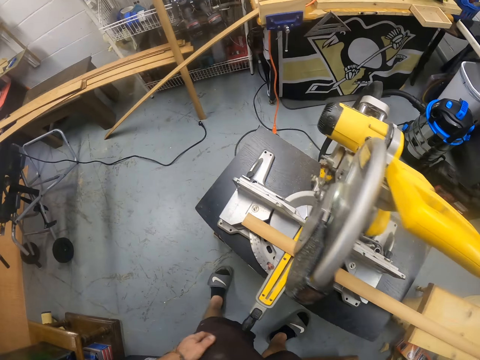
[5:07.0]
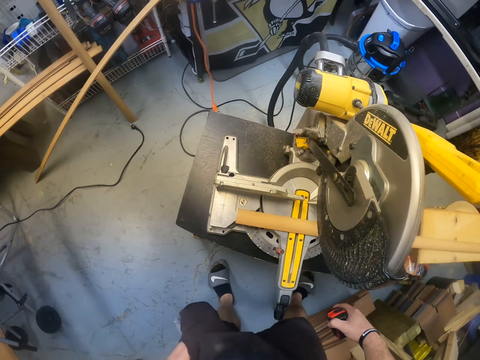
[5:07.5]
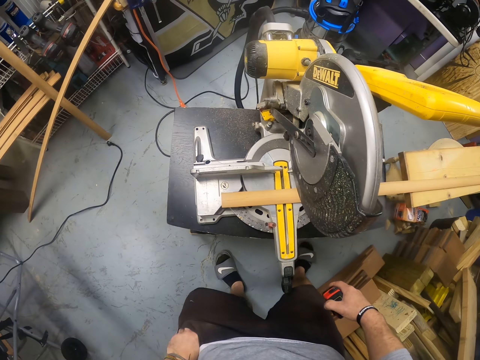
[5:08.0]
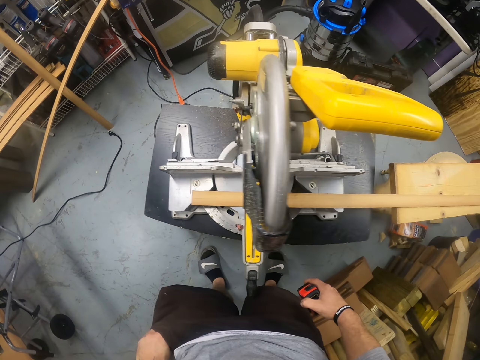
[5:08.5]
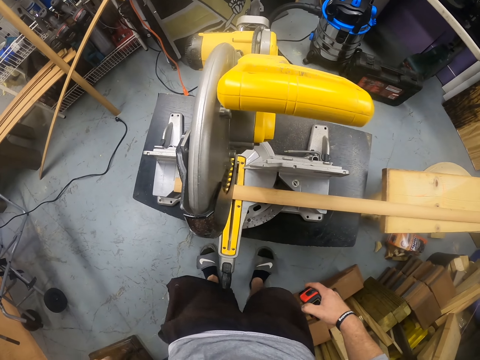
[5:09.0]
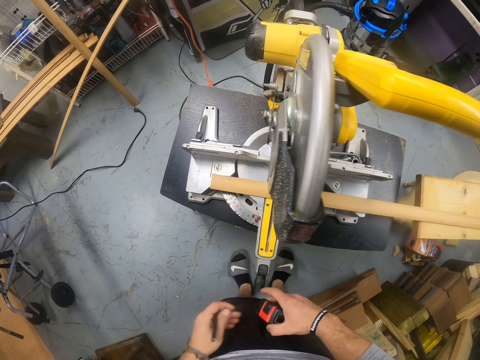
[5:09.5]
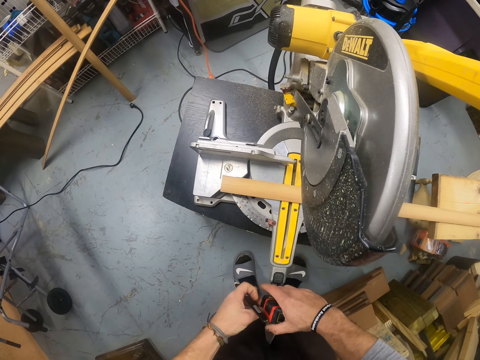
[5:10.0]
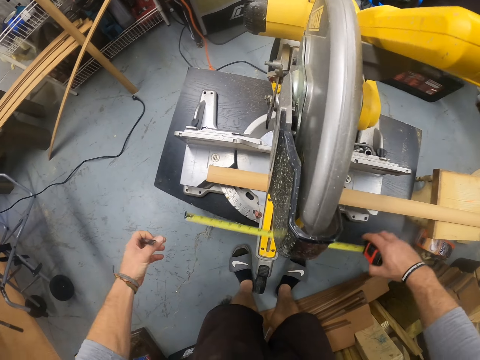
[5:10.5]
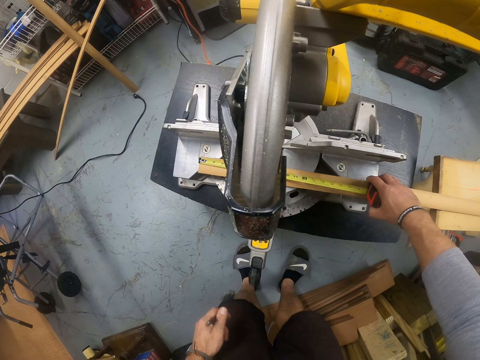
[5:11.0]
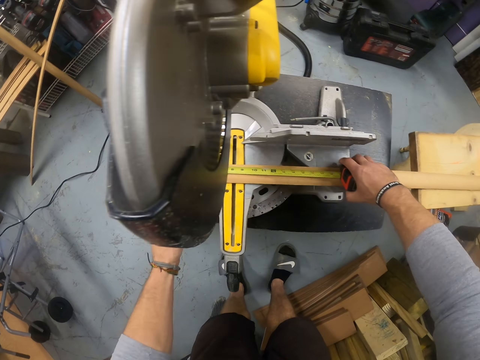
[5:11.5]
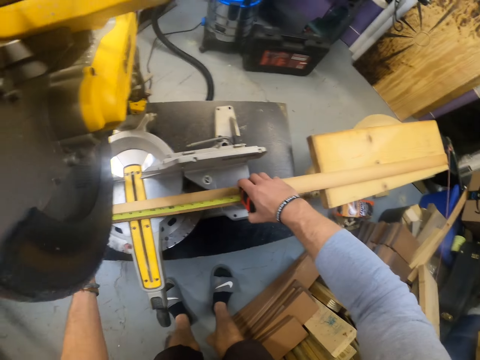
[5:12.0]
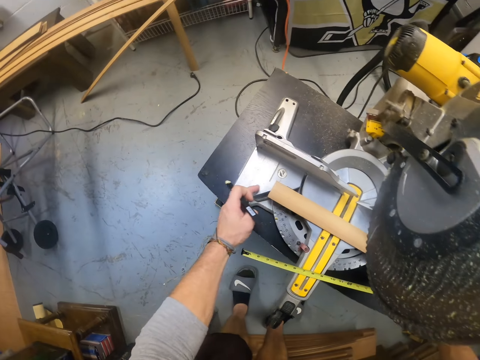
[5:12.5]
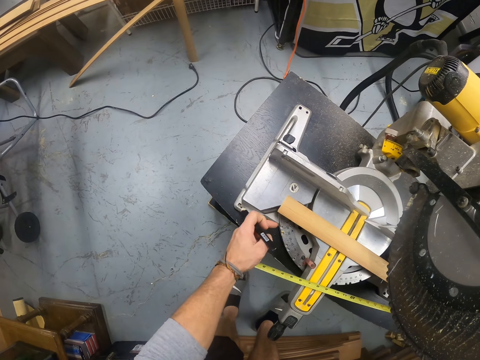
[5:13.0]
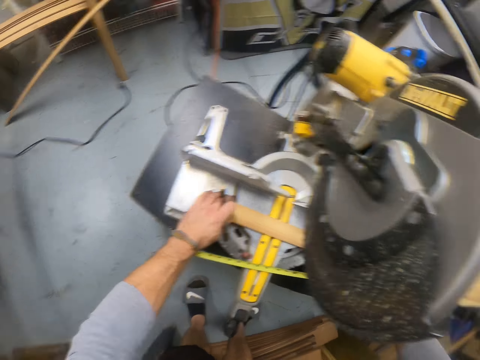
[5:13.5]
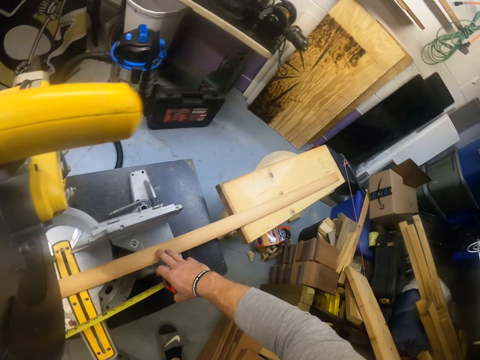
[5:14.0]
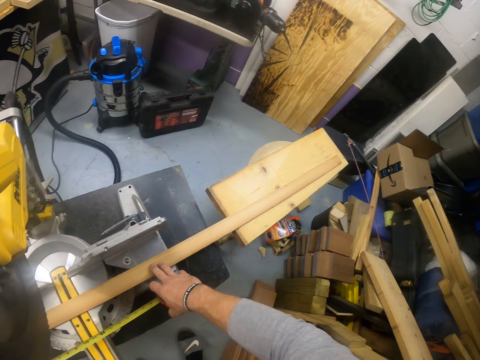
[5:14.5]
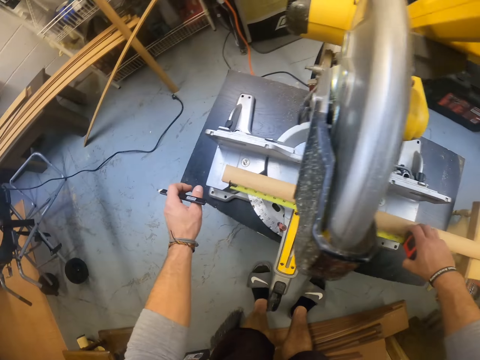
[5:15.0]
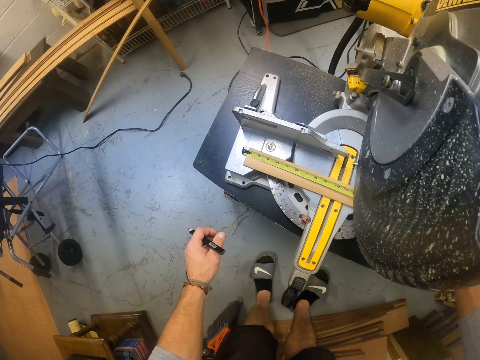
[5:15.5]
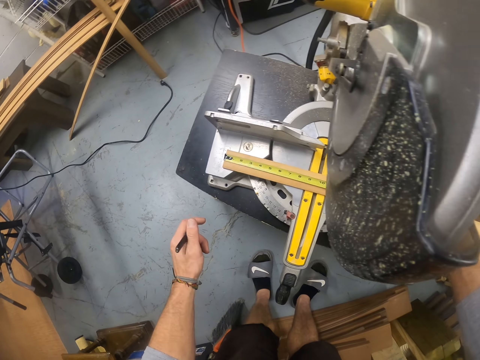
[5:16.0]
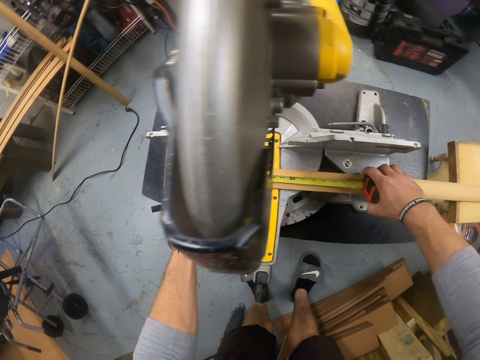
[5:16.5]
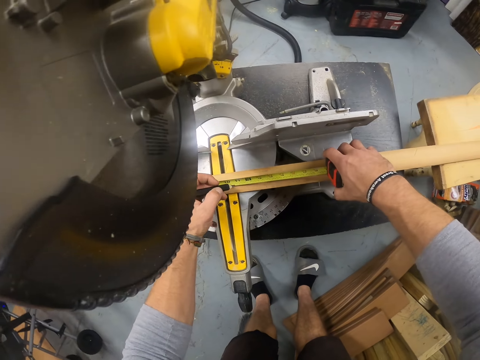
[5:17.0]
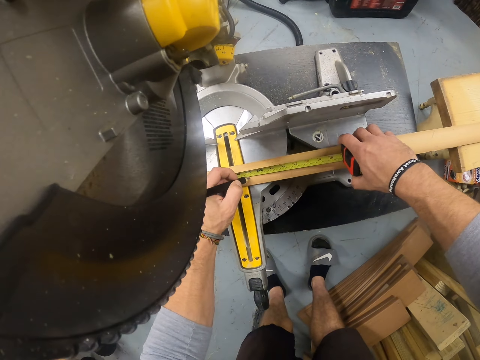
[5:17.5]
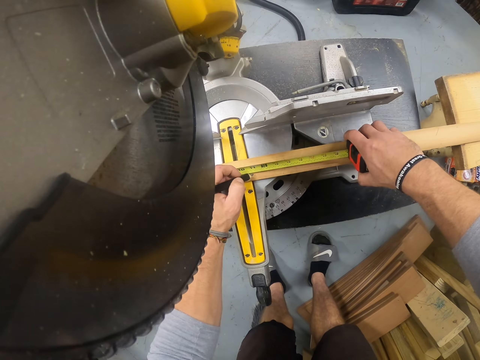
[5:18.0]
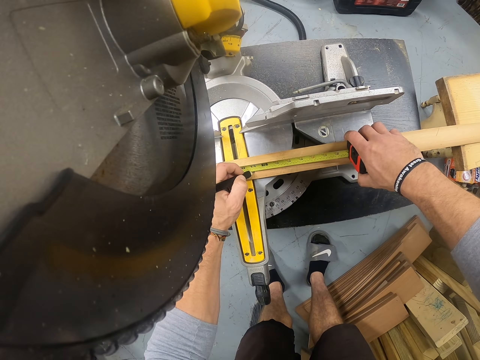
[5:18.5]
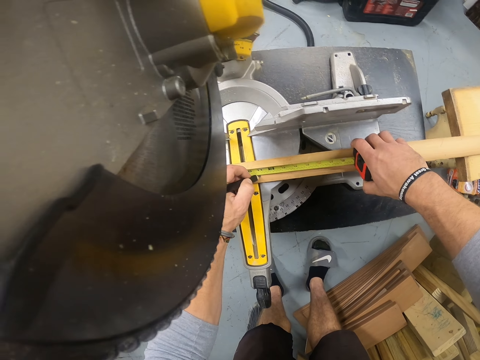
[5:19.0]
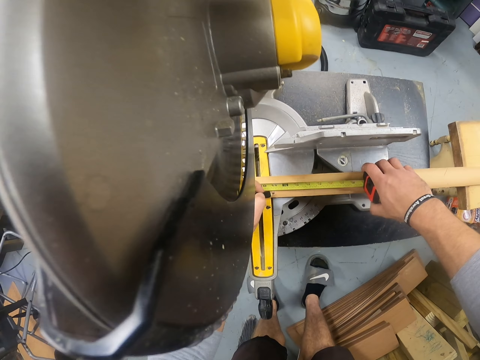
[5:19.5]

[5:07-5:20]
The camera wearer picks up a pencil from his pocket with his left hand. He holds a pen. He extends the measuring tape with both hands. He measures wood on the sawing machine with the measuring tape with his right hand. He adjusts the wood on the sawing machine with both hands. He marks a point on the wood with the pen in his left hand.

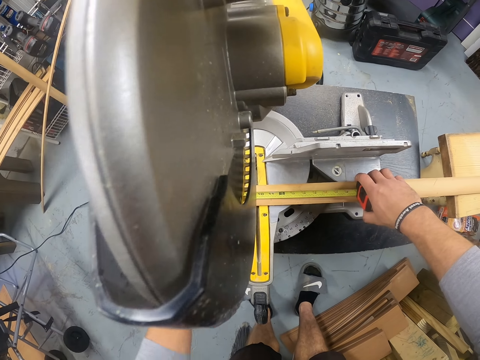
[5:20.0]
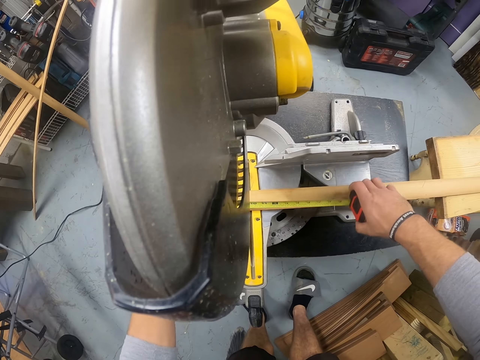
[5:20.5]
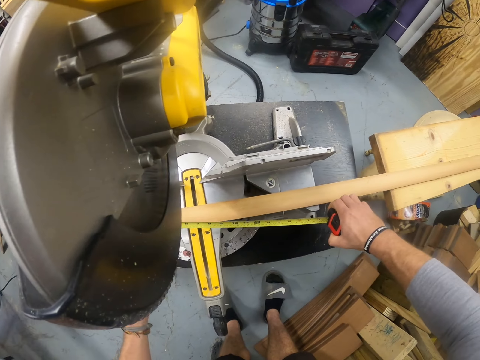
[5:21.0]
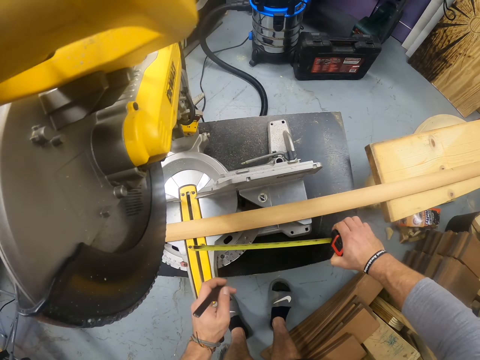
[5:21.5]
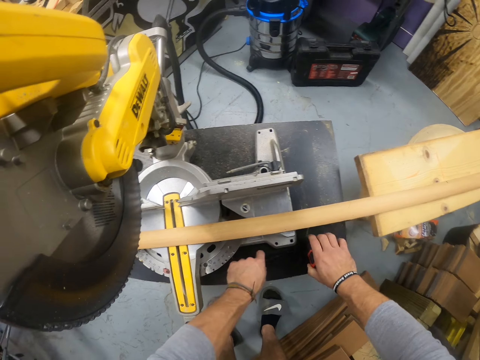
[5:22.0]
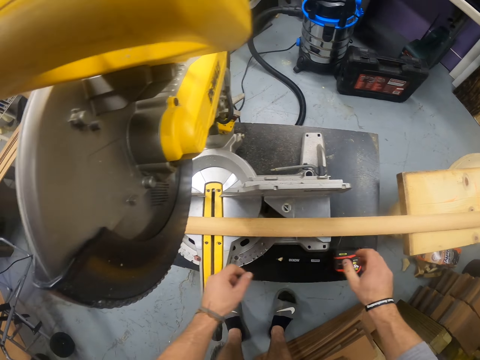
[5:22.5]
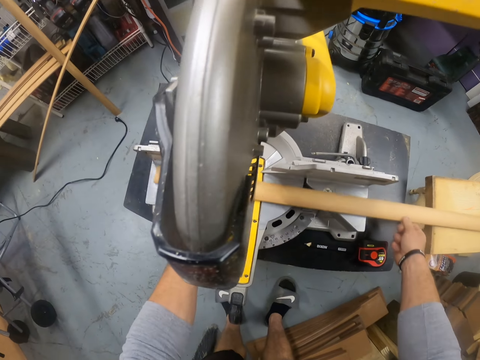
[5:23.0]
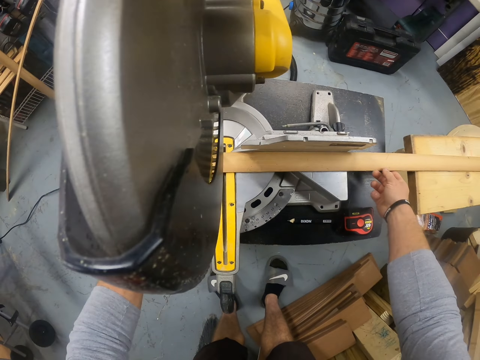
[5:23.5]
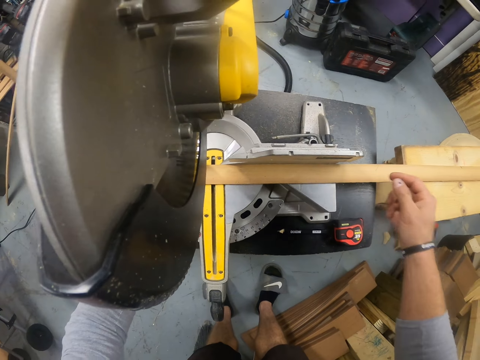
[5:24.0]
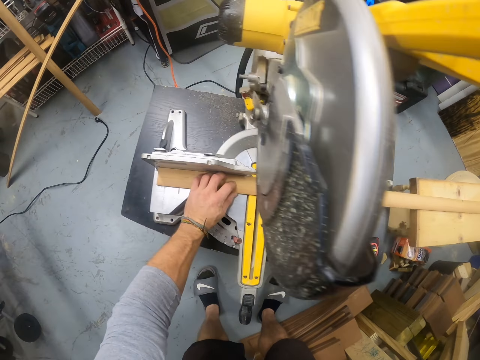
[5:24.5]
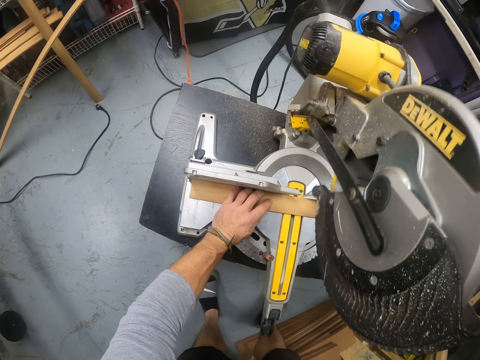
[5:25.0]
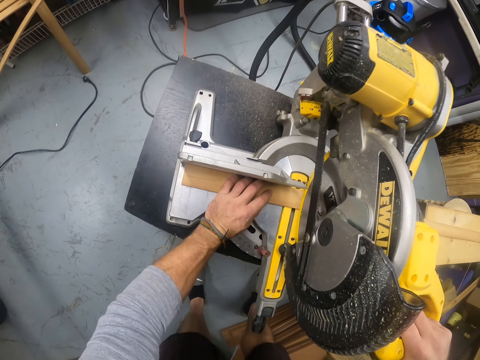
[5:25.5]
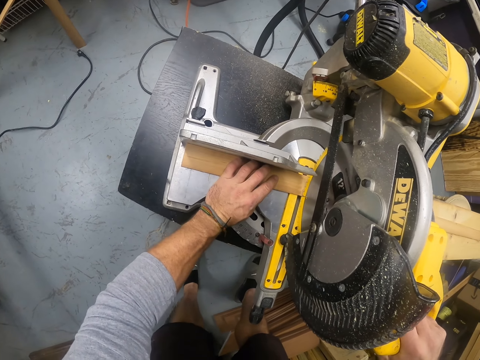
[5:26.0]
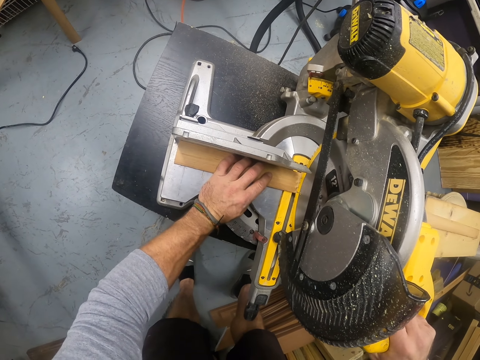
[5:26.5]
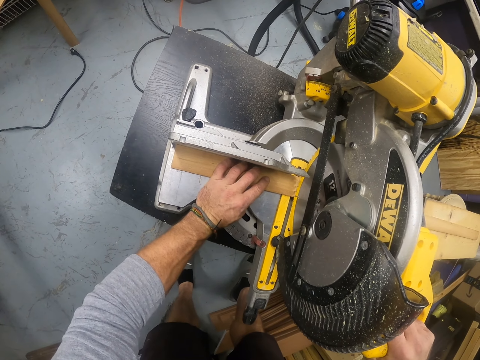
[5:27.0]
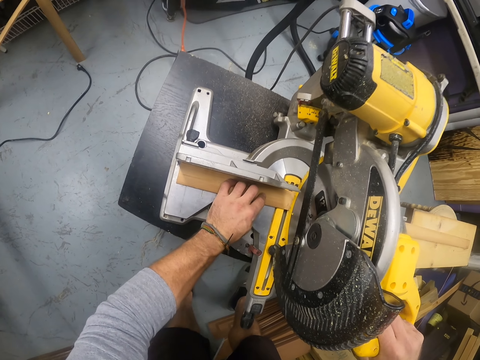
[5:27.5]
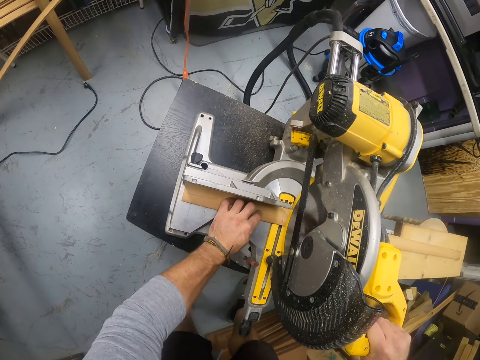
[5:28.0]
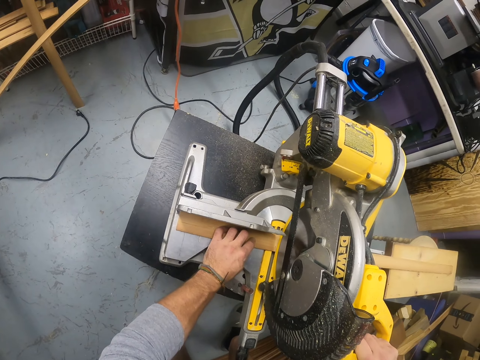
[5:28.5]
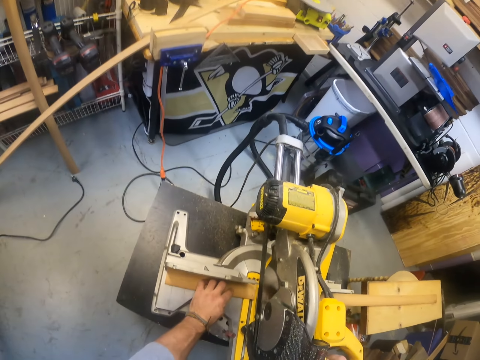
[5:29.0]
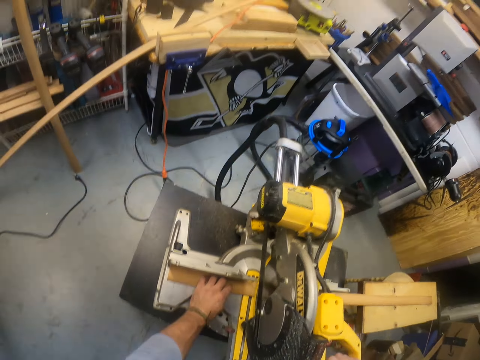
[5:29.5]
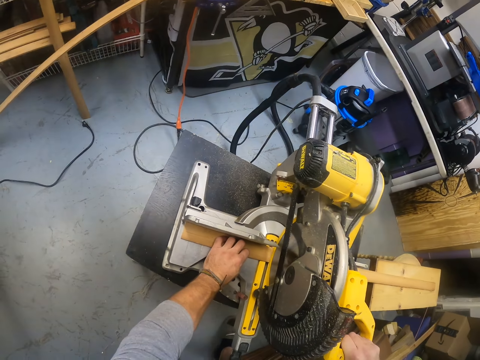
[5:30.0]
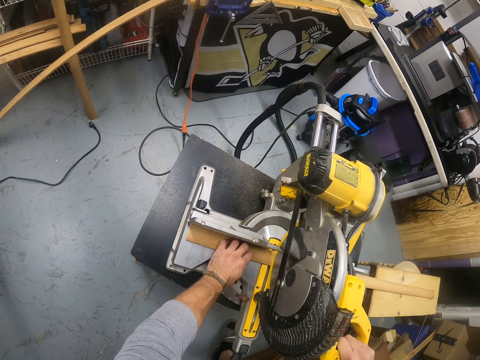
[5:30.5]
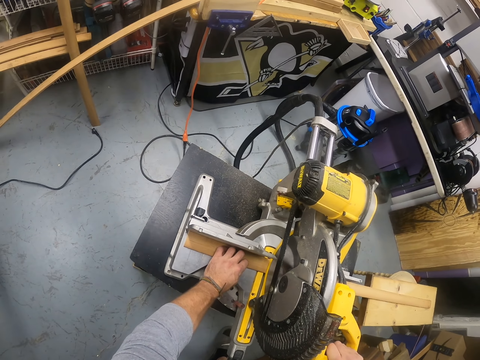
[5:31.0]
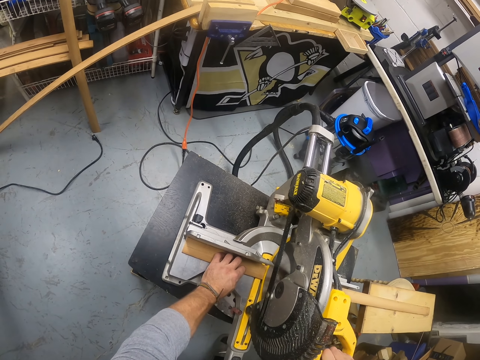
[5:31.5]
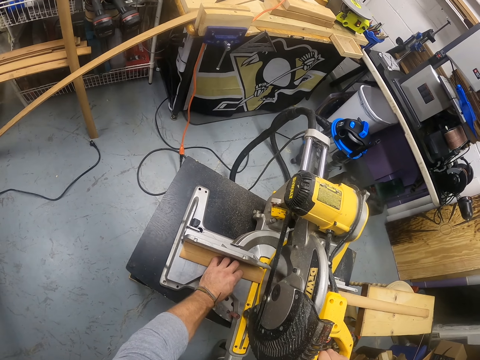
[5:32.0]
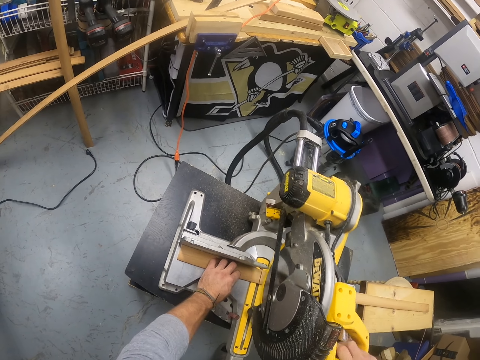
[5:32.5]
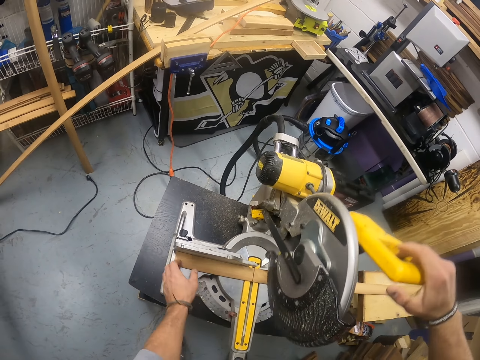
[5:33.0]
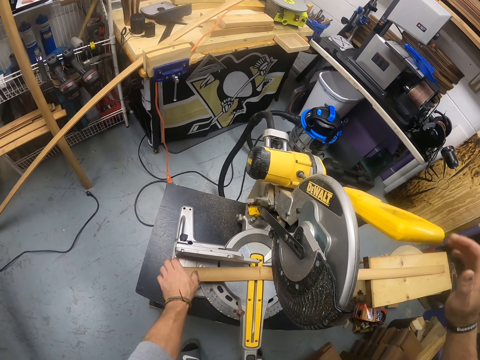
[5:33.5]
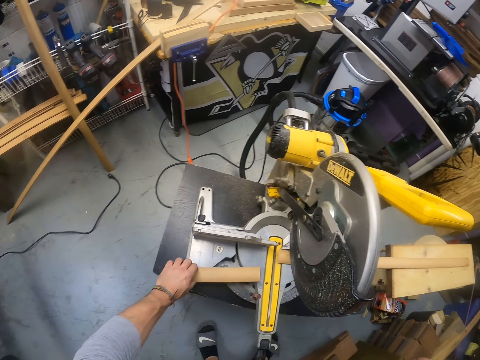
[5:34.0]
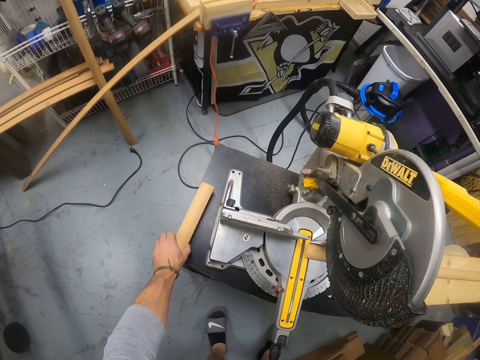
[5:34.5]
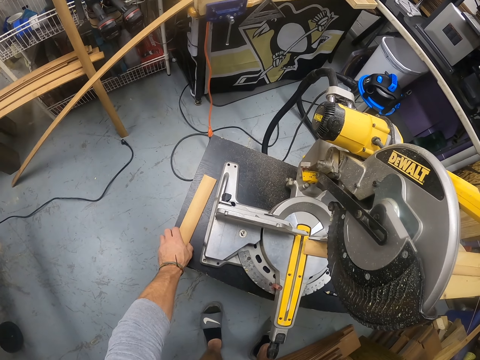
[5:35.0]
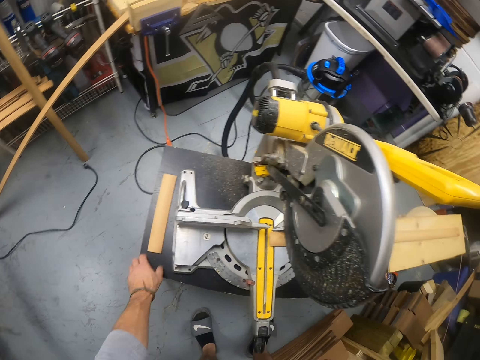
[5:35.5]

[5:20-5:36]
The camera wearer closes the measuring tape with his right hand. He drops the pencil on a bench with his left hand and drops the measuring tape on the bench with his right hand. He carries a piece of wood from a stool with both hands. He cuts the wood with the sawing machine with his right hand. He picks up the wood from the sawing machine with his left hand. He drops the wood on the bench with his left hand.
